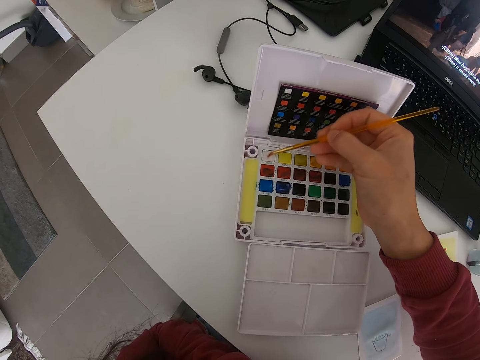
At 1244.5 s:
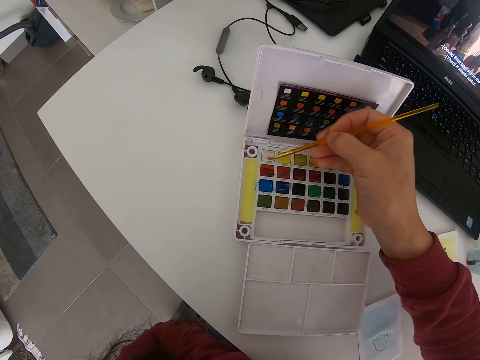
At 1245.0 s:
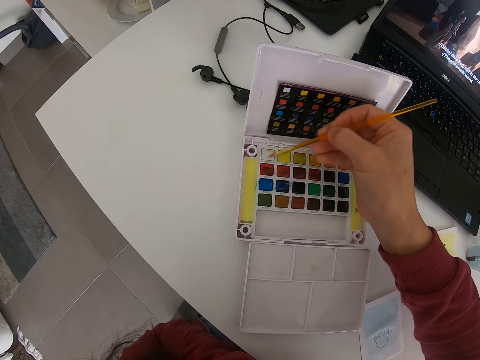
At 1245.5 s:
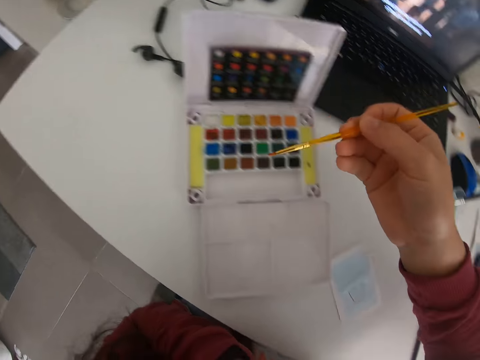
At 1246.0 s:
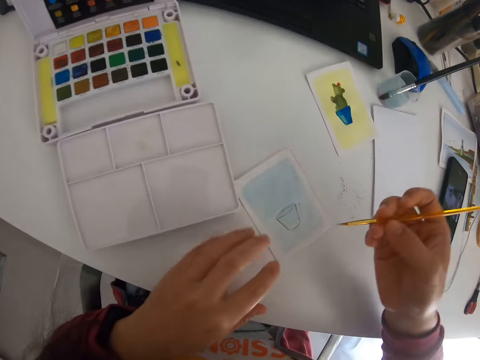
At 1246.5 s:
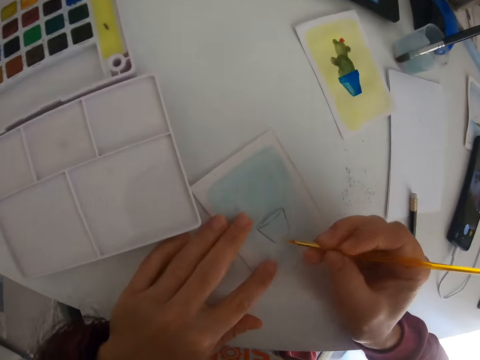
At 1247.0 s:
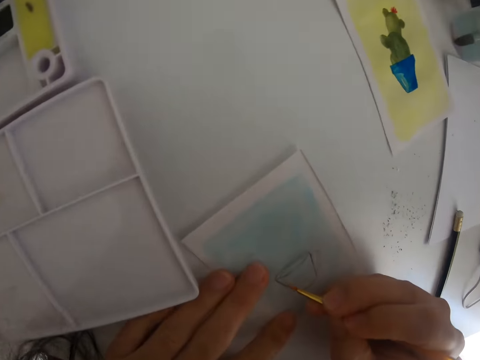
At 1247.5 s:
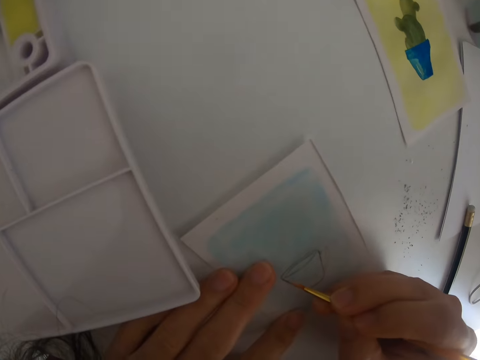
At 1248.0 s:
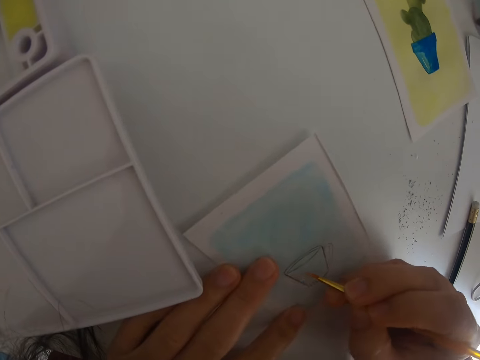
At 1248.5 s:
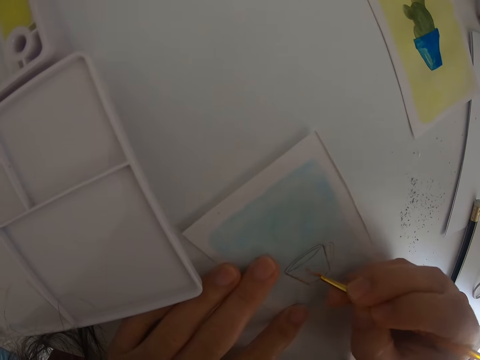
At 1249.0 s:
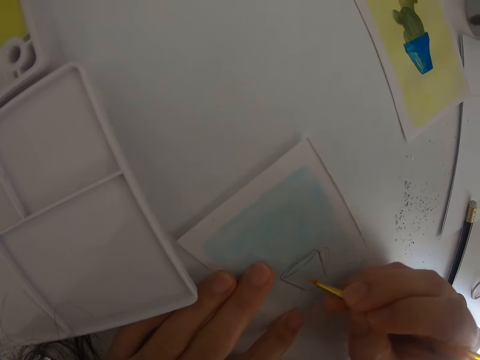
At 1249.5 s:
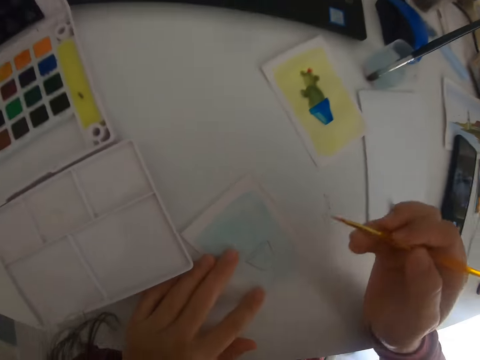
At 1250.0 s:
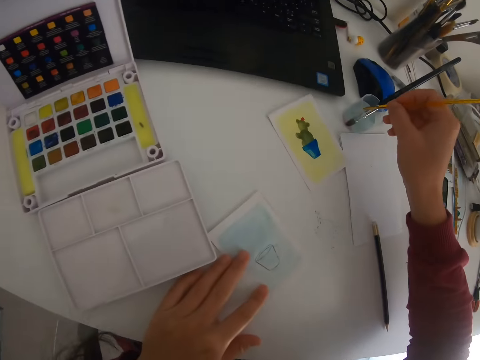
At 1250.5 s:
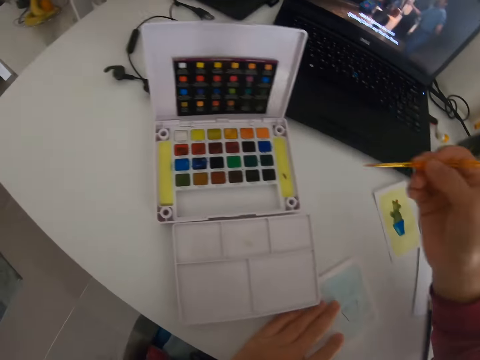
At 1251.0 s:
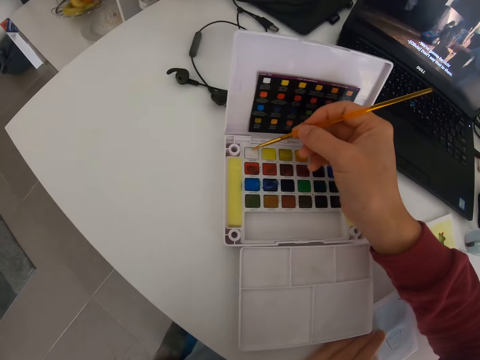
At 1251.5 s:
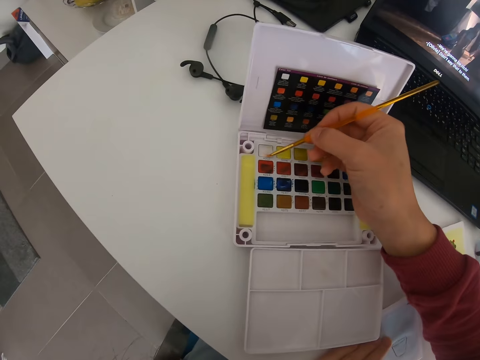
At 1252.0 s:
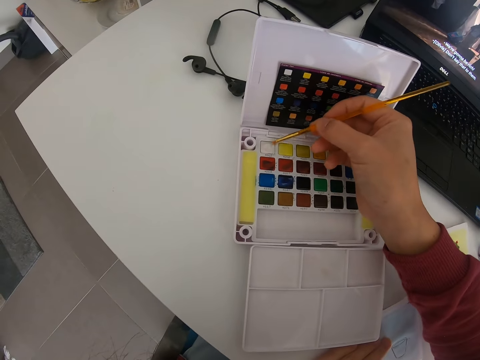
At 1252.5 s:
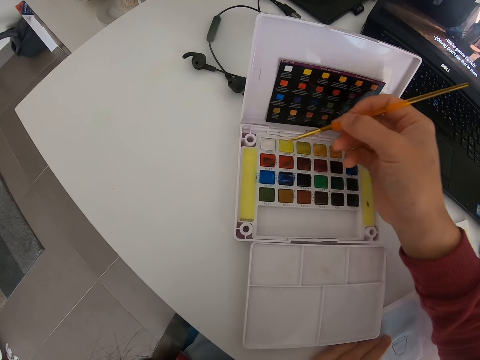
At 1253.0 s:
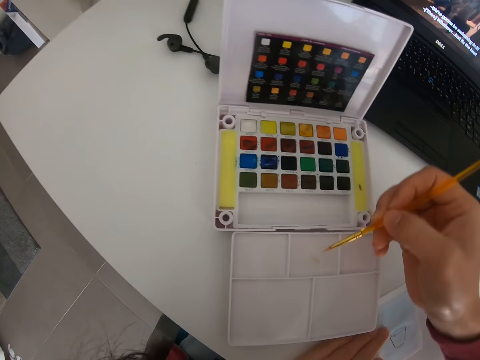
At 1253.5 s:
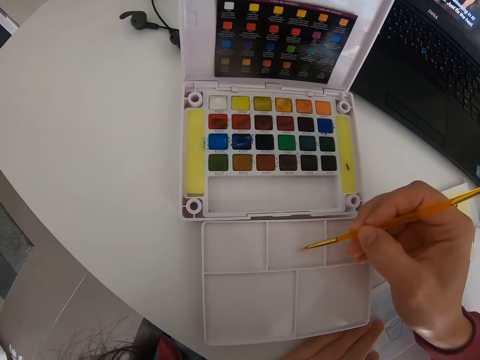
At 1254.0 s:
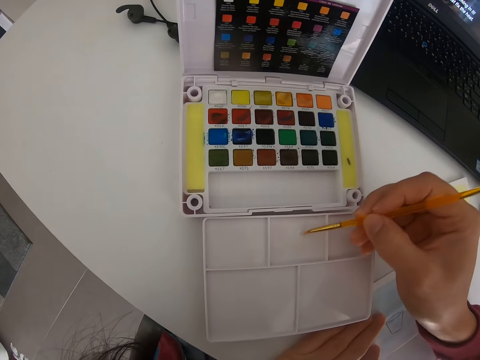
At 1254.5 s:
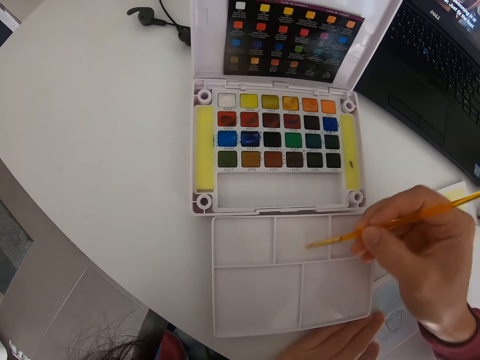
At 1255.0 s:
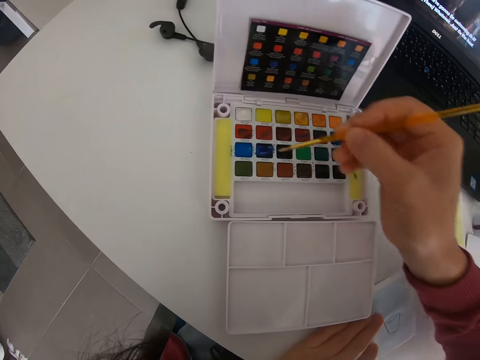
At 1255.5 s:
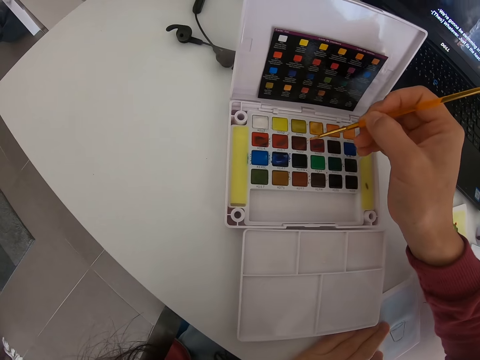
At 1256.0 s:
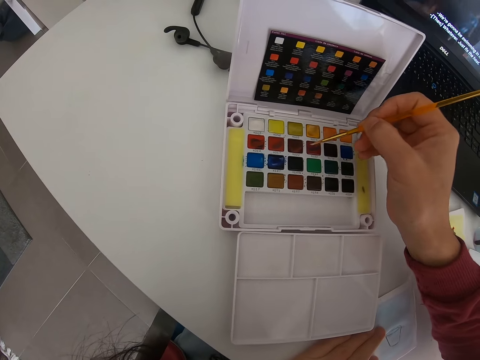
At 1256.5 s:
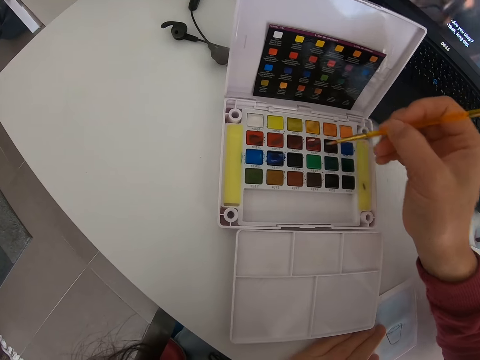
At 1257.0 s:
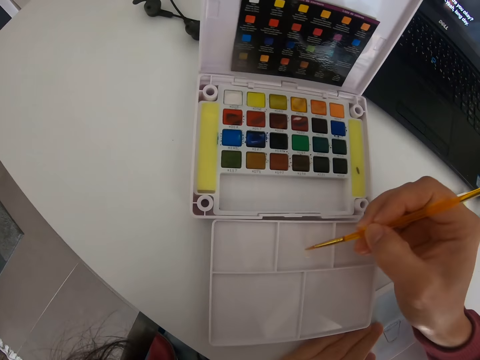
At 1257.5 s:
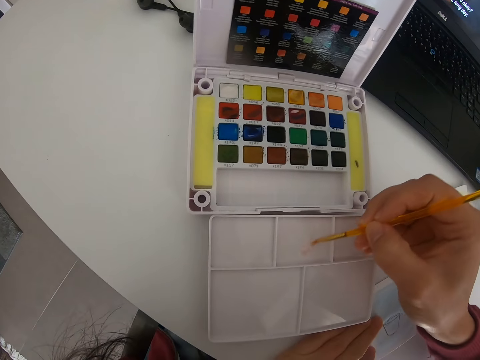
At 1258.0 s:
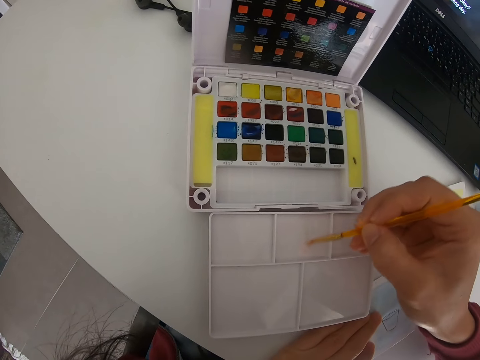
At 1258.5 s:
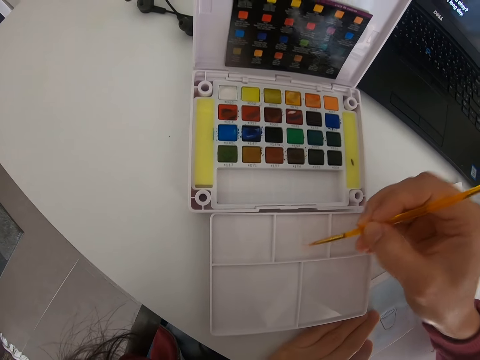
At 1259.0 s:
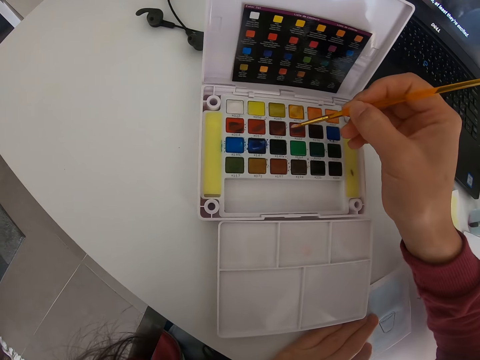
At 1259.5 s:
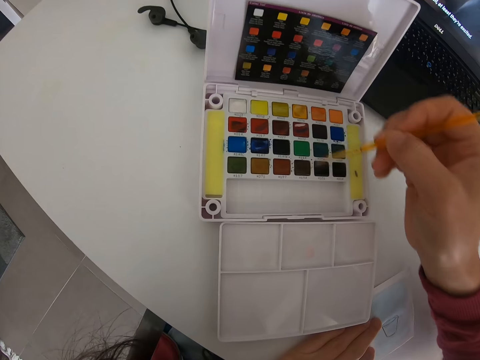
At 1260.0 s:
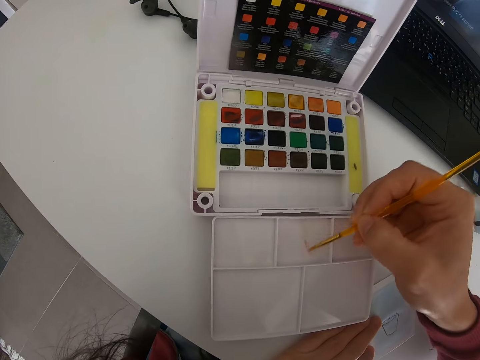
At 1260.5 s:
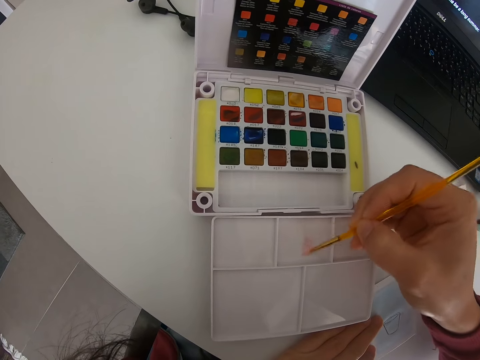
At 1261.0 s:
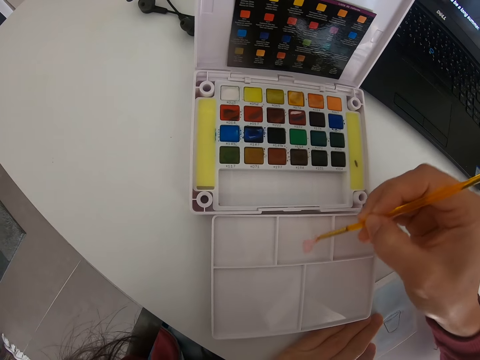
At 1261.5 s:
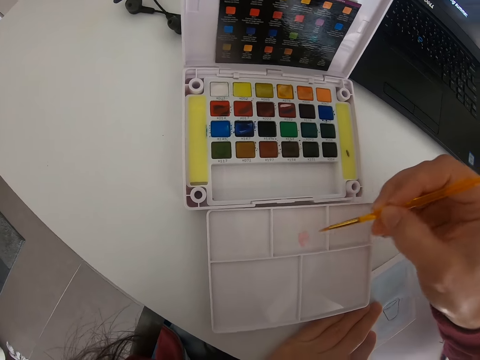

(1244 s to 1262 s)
The camera wearer moves the paint brush. They paint a drawing on a piece of paper. They move the paint brush. They dip the paint brush in a can with water. They move the paint brush, dip the paint brush in paint, and rub the paint brush in the paint. They move the paint brush and rub the paint brush on the board. They move the paint brush and rub the paint brush in the paint. They move the paint brush and rub the paint brush on the board. They mix the paint. They move the paint brush, rub the paint brush in the paint, and rub the paint brush on the board.

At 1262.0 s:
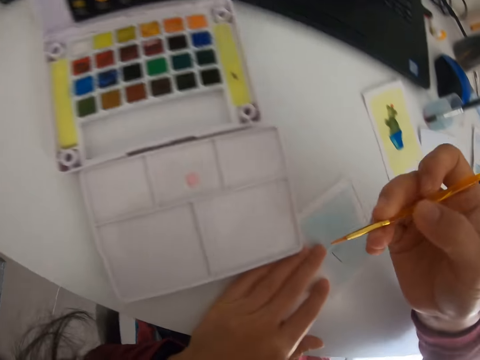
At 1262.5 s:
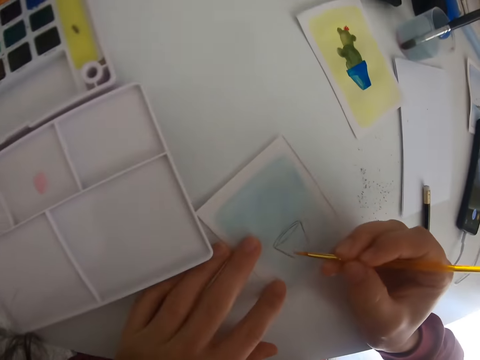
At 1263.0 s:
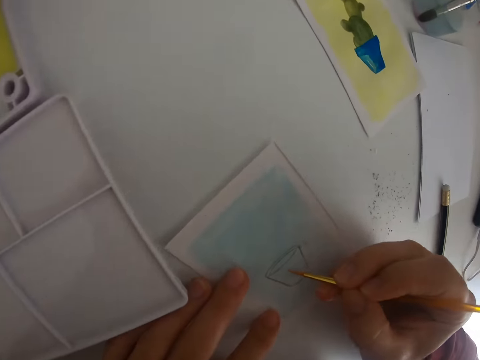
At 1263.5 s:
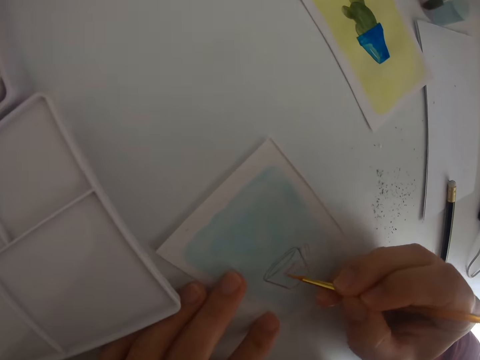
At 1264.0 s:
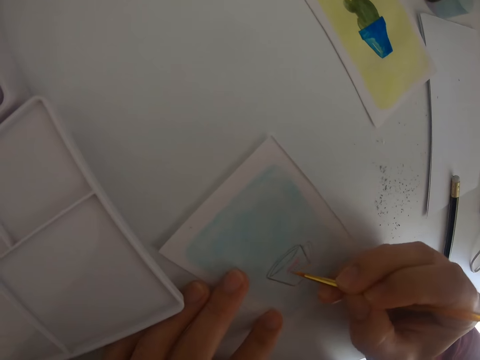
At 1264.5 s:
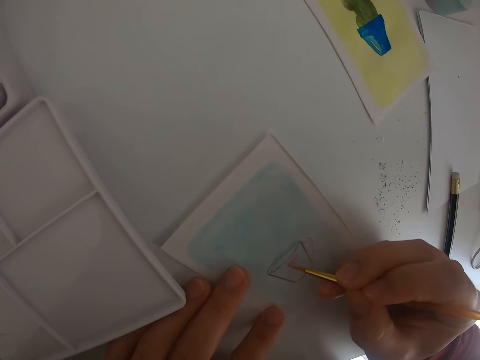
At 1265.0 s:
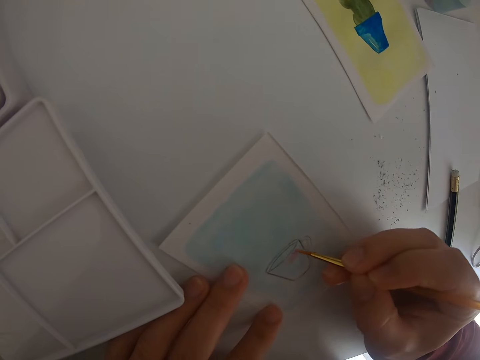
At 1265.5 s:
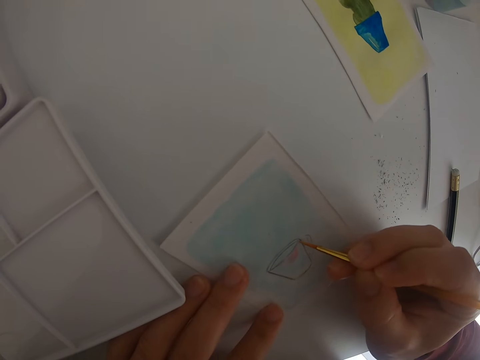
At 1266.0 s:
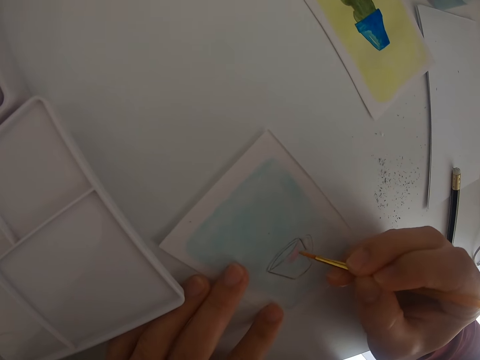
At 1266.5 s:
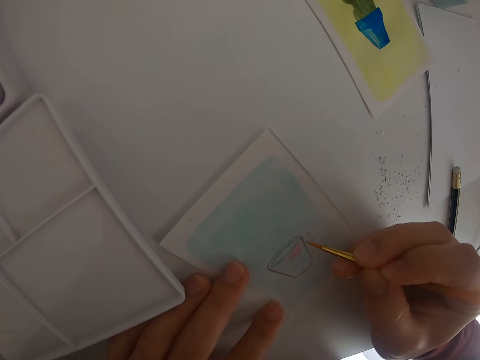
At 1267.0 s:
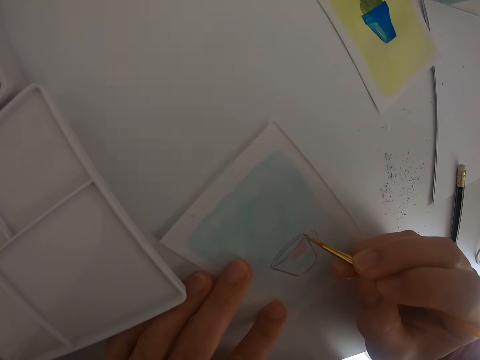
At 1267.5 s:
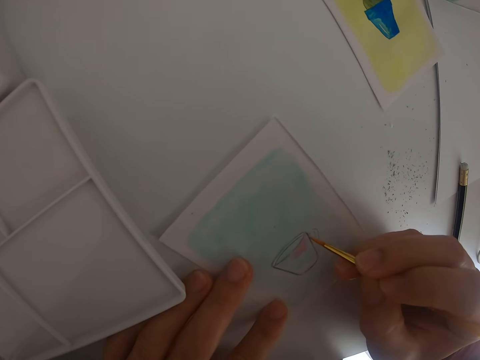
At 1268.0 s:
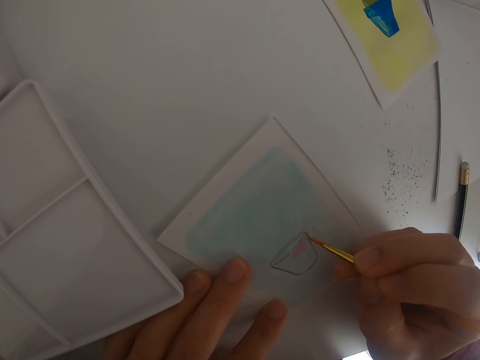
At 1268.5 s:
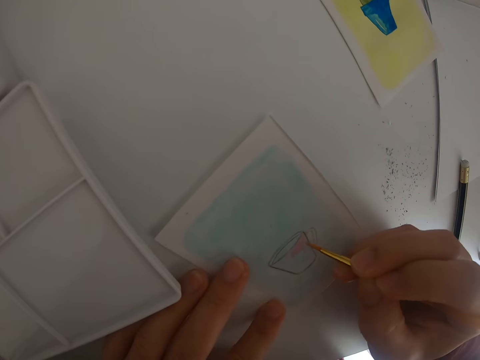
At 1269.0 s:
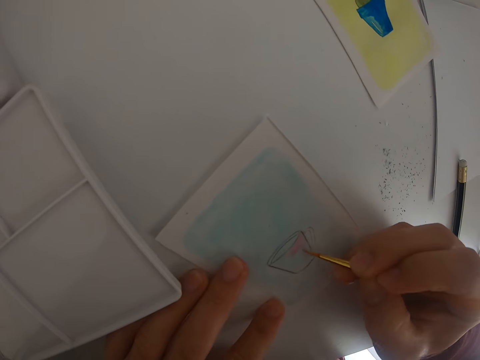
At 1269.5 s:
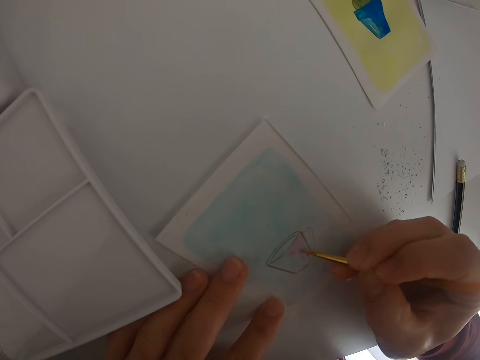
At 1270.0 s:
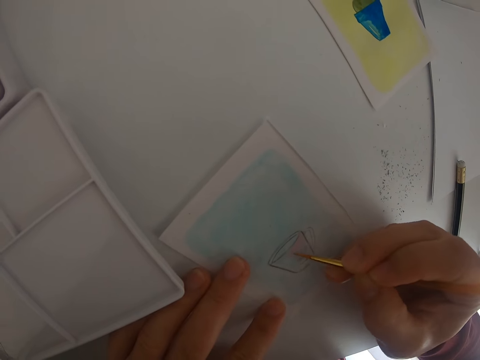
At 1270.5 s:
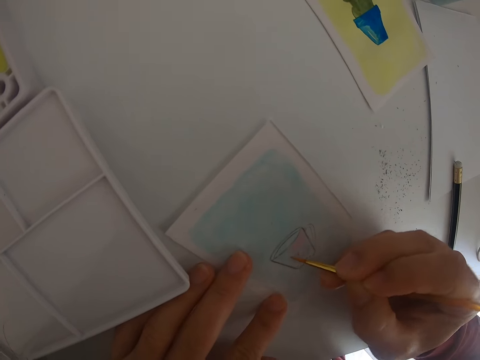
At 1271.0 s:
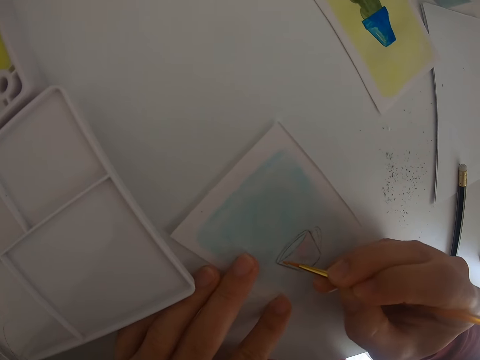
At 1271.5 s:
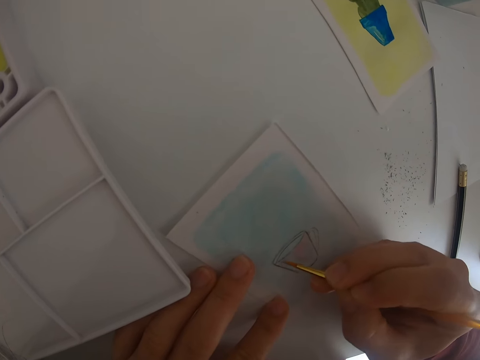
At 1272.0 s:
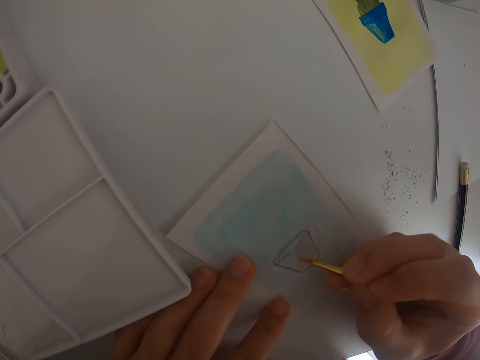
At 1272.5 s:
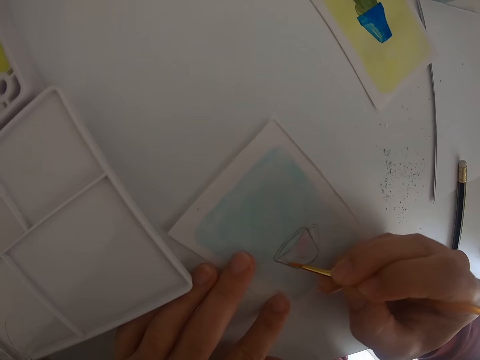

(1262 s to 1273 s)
The camera wearer moves the paint brush. They paint a drawing on a piece of paper.
